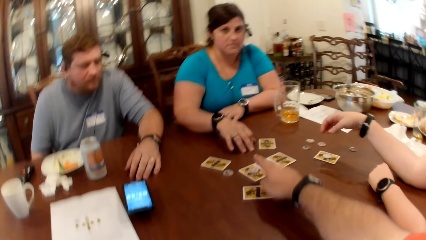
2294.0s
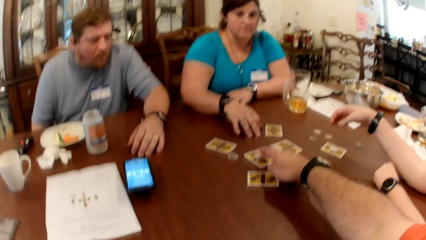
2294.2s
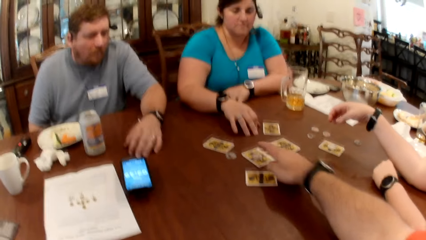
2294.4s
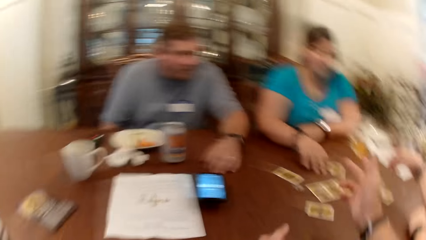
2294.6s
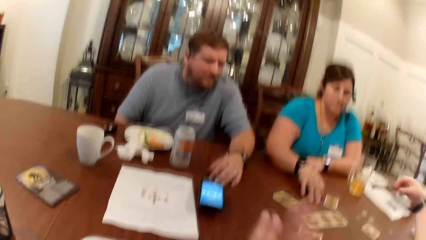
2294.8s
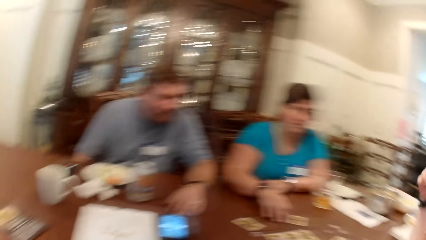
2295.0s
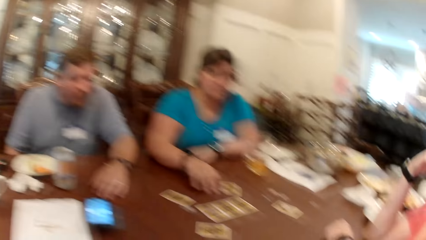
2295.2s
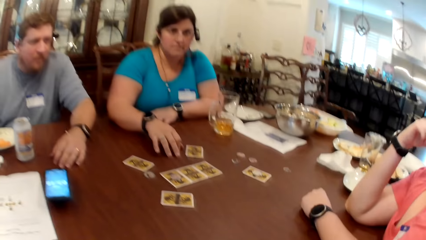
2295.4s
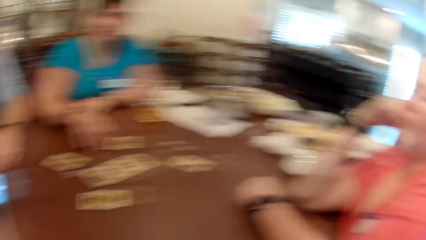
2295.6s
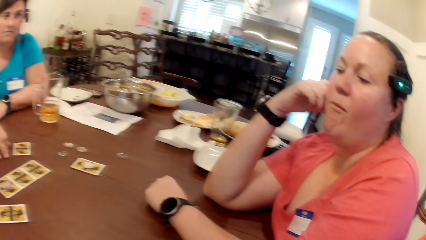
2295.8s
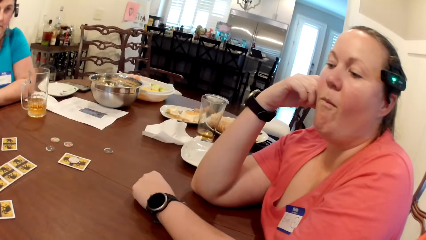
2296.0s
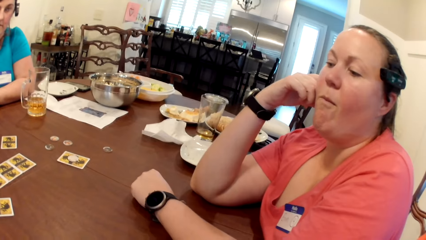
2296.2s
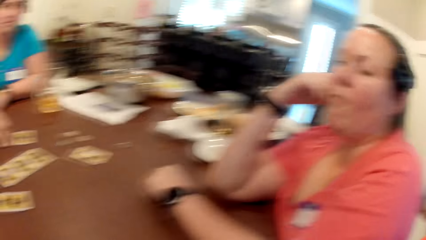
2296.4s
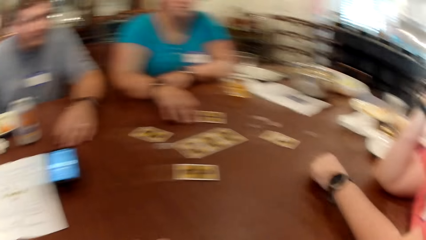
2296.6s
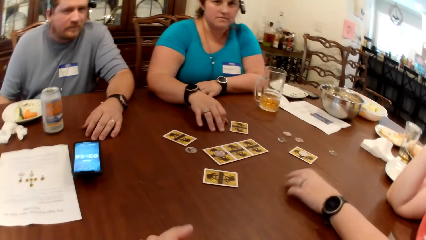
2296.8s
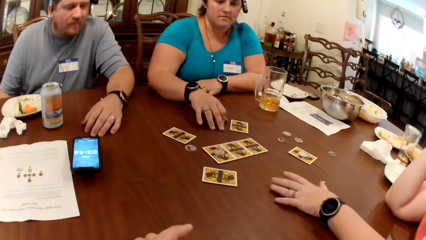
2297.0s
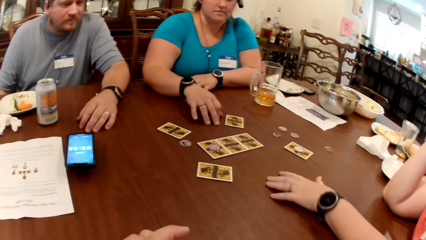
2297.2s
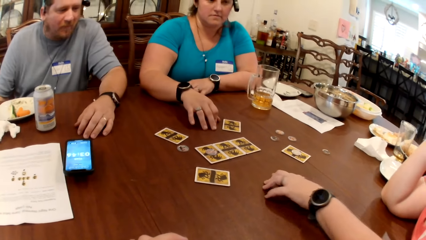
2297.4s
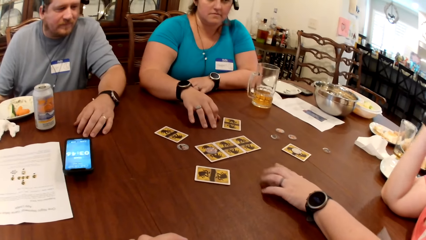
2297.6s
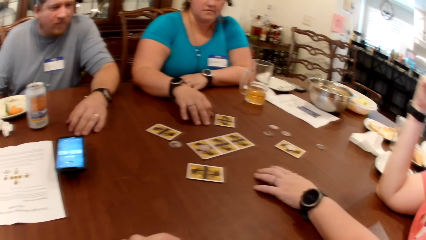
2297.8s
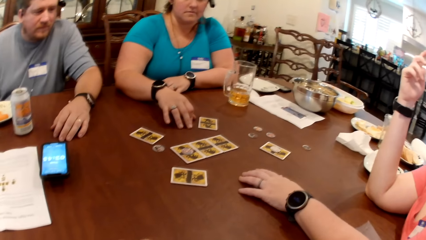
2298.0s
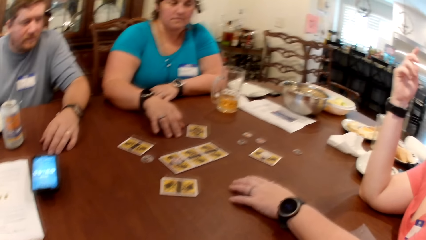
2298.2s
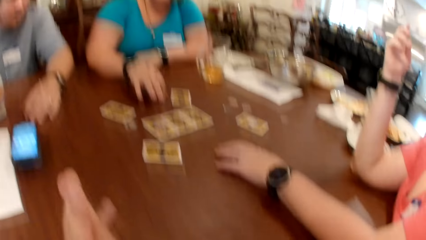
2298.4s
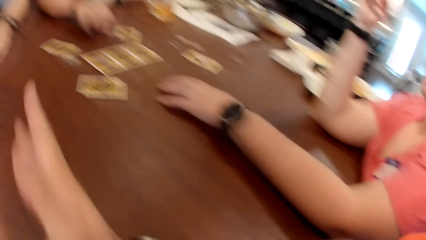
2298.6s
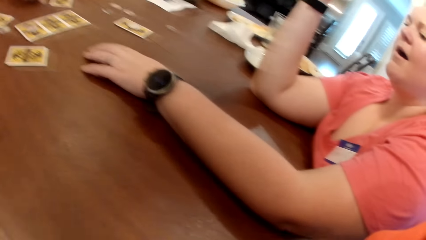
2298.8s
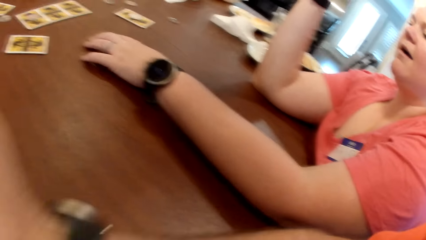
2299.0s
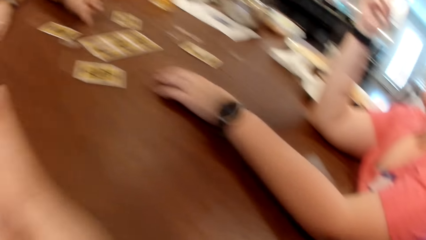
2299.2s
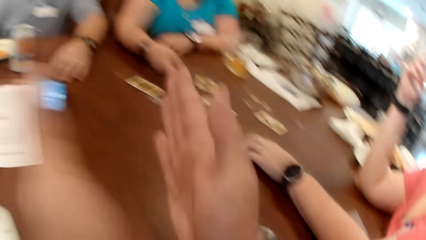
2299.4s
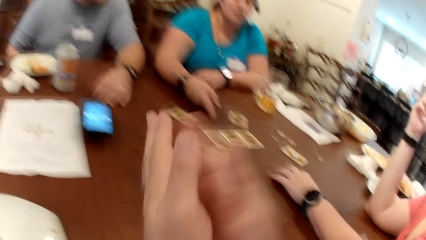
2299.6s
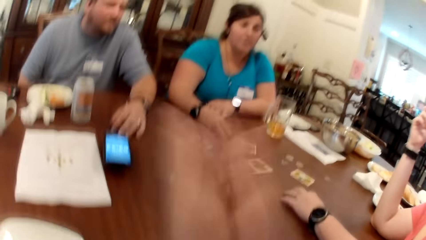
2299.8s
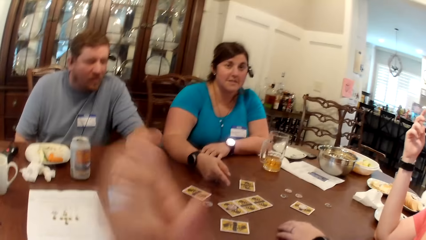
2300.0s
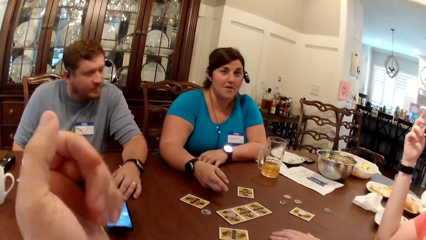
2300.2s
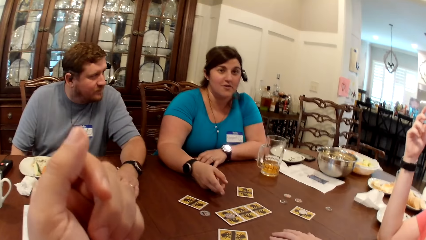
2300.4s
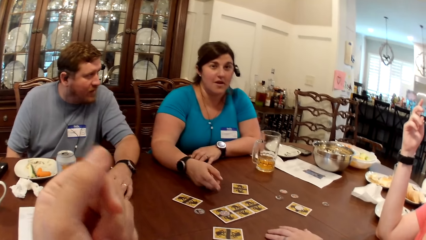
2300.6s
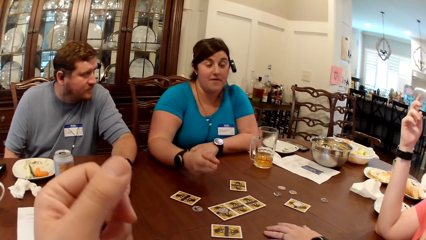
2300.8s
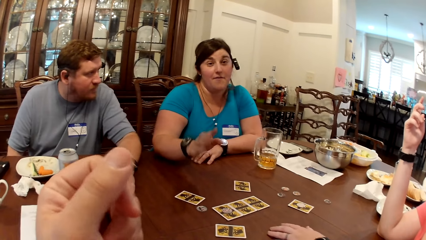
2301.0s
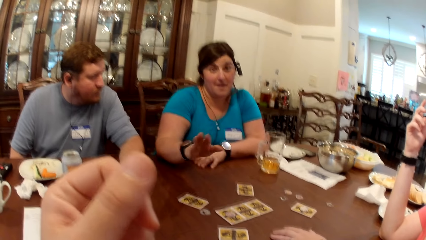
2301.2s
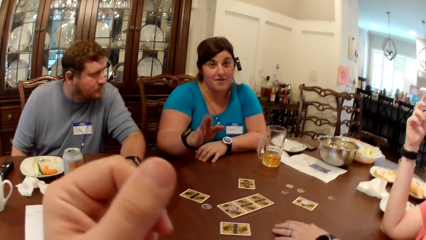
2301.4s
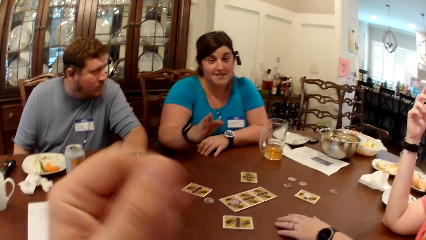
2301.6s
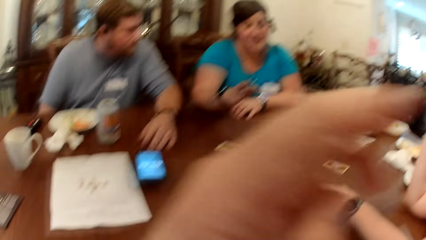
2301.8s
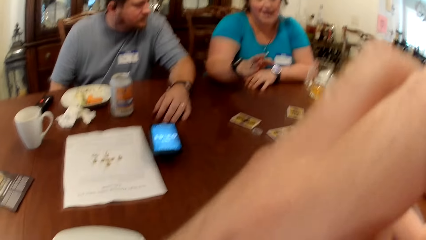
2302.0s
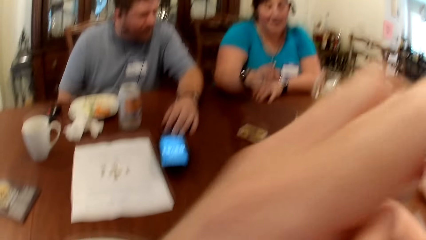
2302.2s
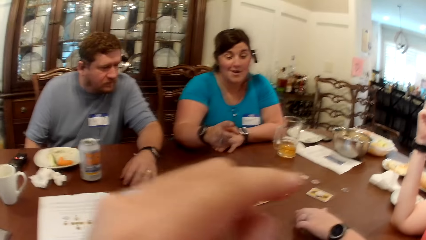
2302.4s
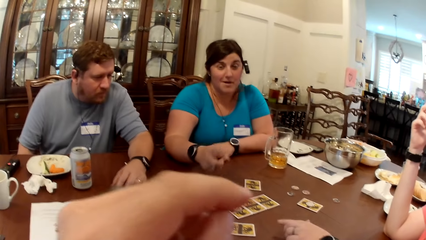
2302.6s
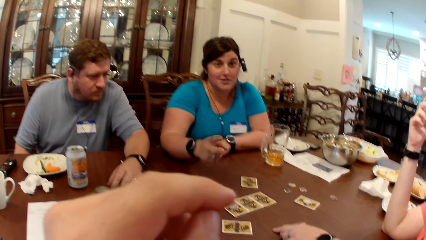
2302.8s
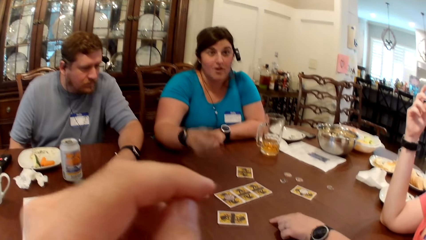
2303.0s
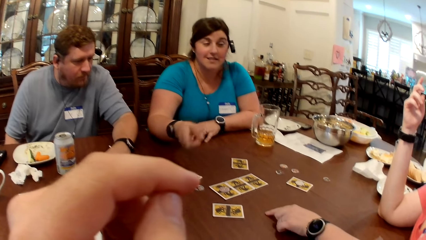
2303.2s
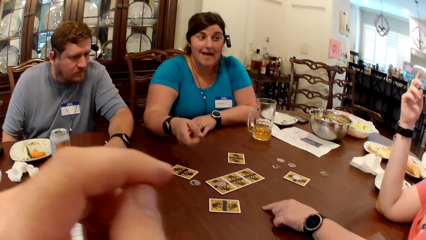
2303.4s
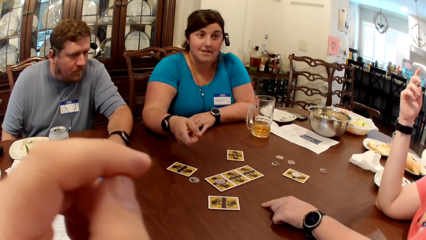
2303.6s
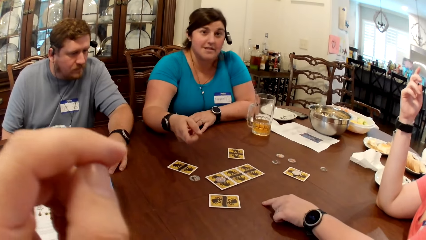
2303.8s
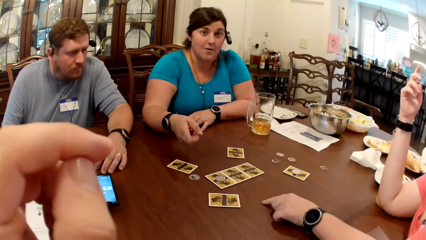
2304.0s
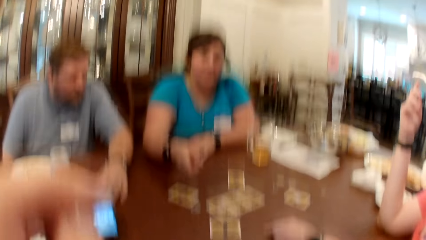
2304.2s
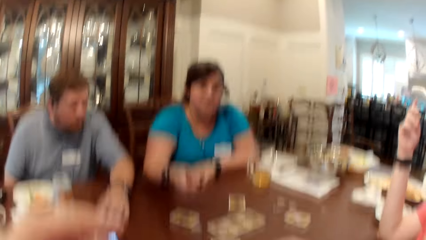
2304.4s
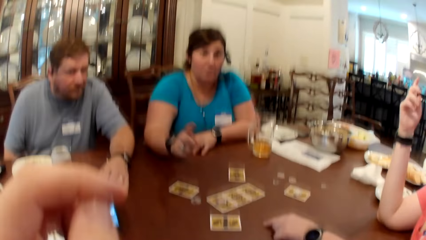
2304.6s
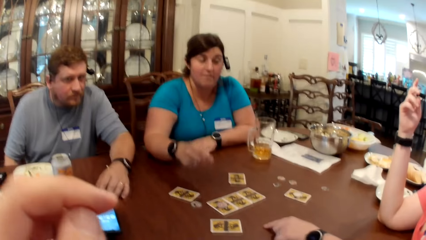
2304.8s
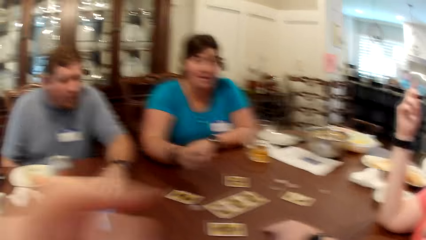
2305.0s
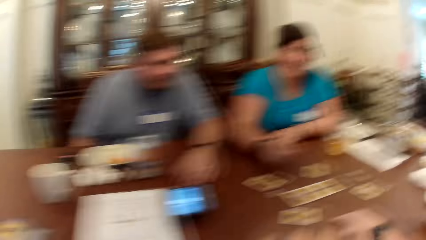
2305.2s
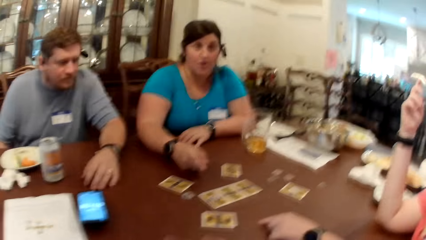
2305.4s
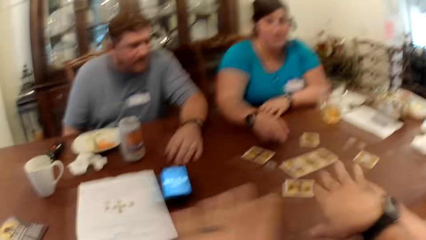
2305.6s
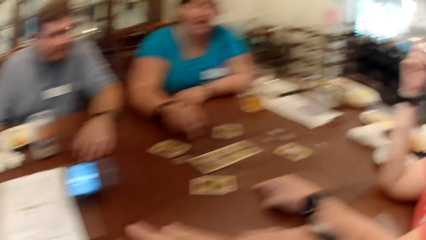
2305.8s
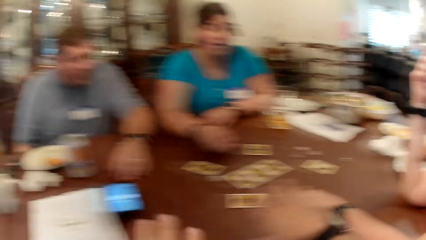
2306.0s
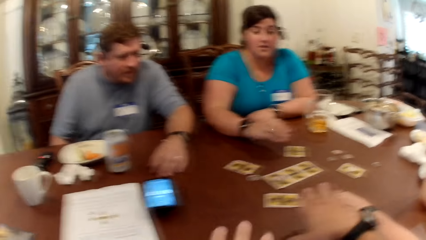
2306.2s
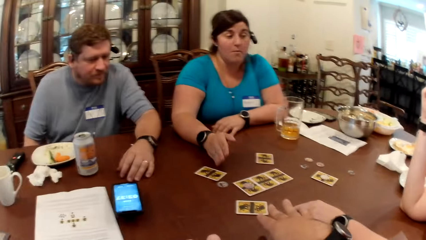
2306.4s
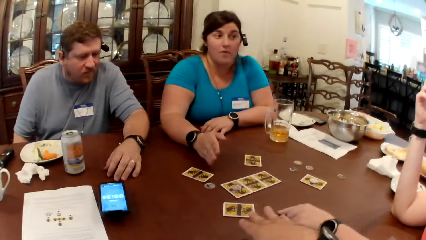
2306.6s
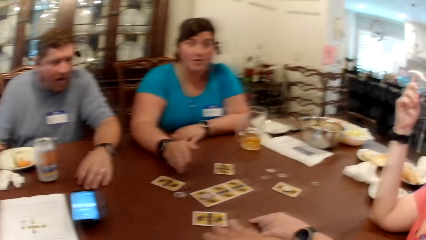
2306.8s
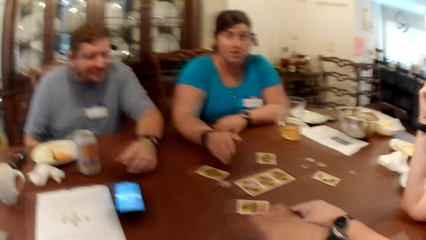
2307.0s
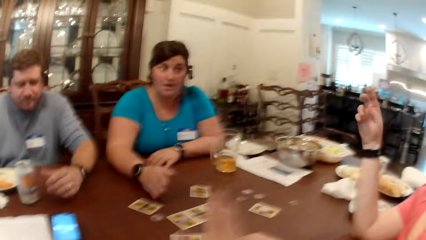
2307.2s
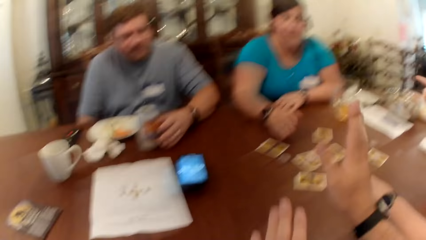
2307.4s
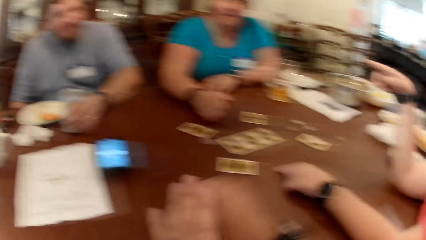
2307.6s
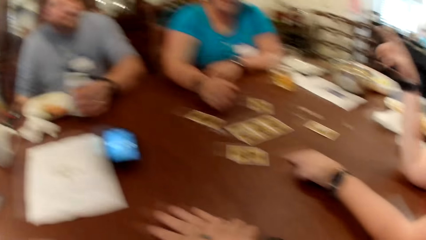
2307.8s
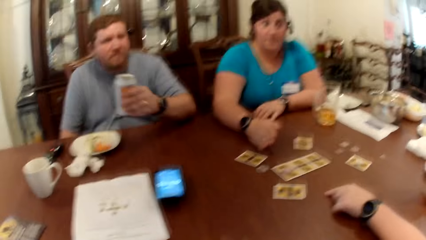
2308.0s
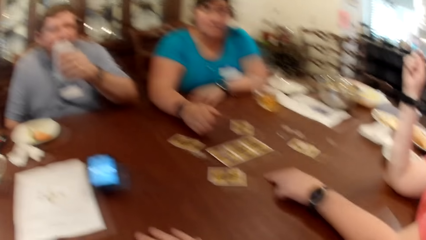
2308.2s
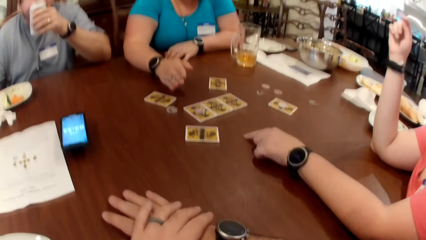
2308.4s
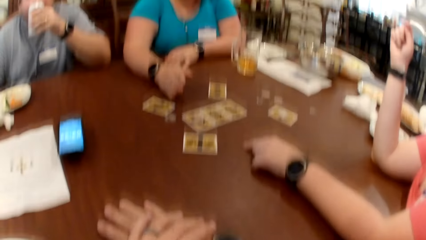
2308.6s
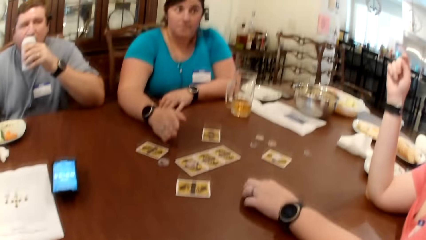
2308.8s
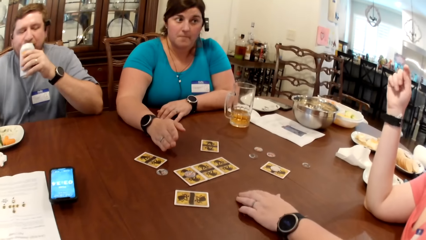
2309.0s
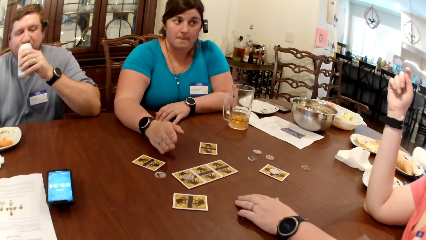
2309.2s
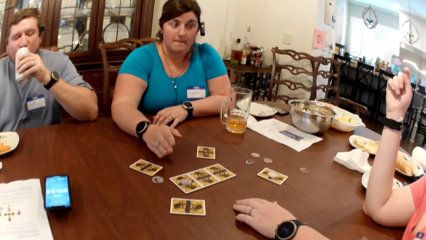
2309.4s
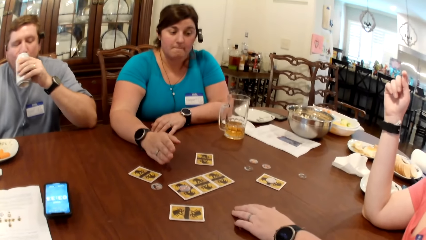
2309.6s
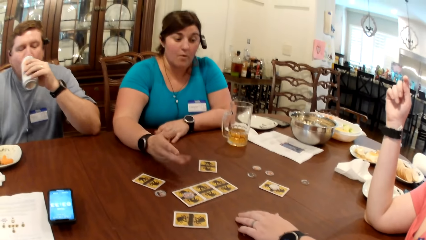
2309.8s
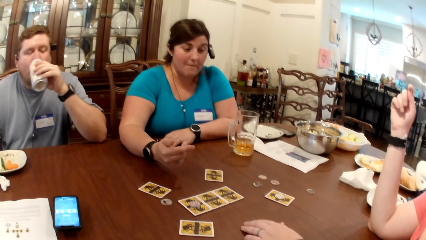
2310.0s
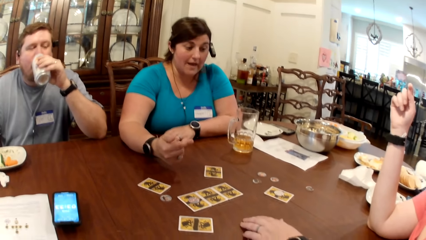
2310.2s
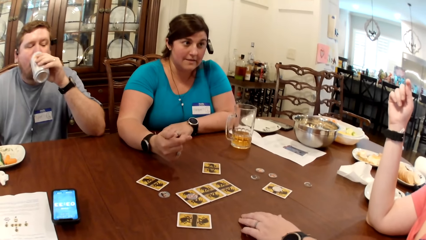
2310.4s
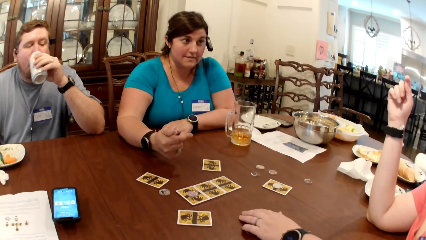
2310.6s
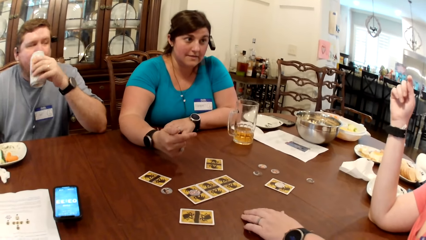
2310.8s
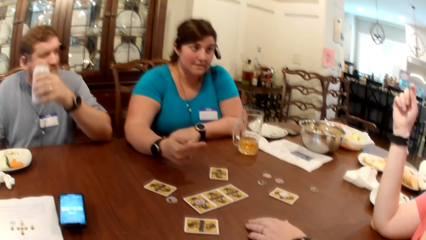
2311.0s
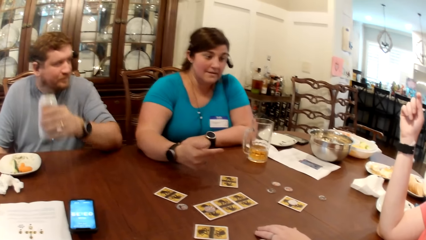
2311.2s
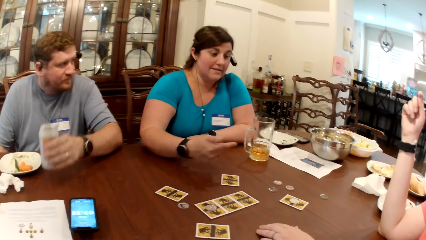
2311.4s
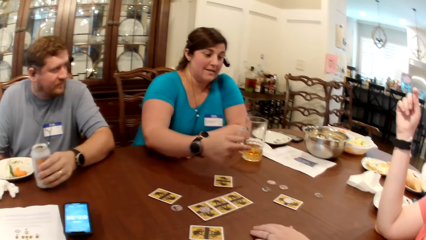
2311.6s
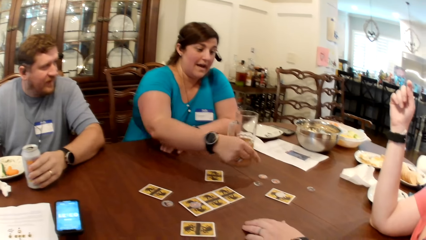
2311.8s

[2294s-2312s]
The camera wearer claps both hands together. He touches his face with his left hand. A person talks. A man picks up the can of drink from the table with his left hand. A woman interacts with another woman. The man drinks from the can in his left hand. The other woman interacts with the first woman. The man drops the can in his left hand on the table.
